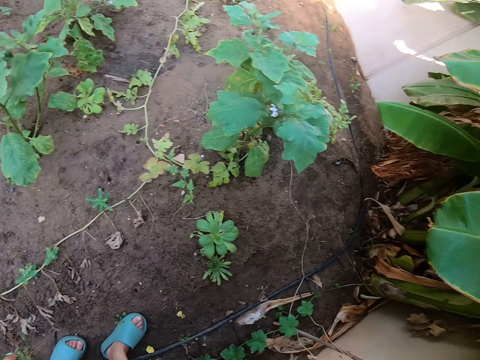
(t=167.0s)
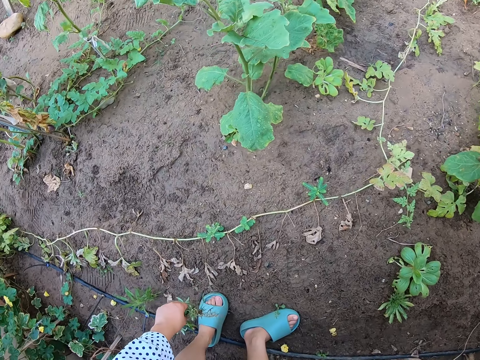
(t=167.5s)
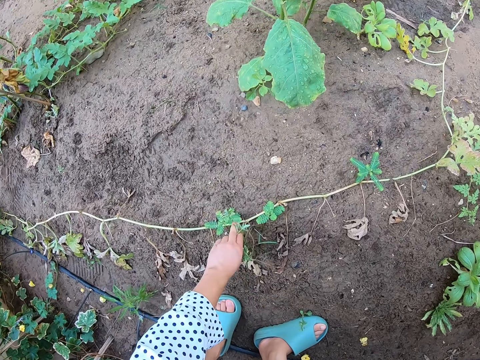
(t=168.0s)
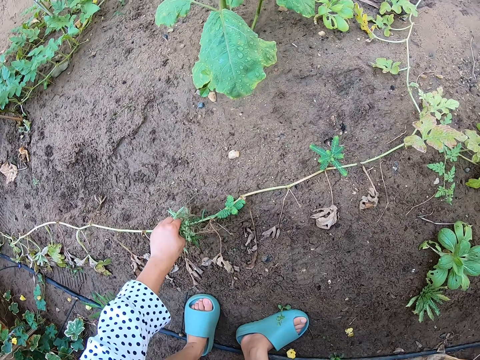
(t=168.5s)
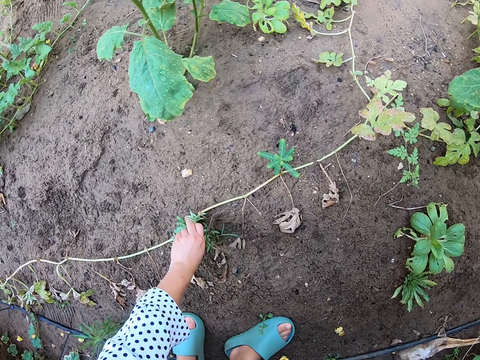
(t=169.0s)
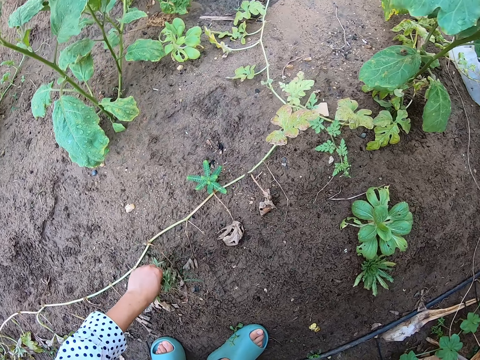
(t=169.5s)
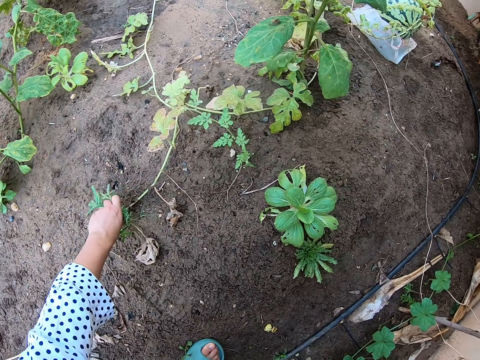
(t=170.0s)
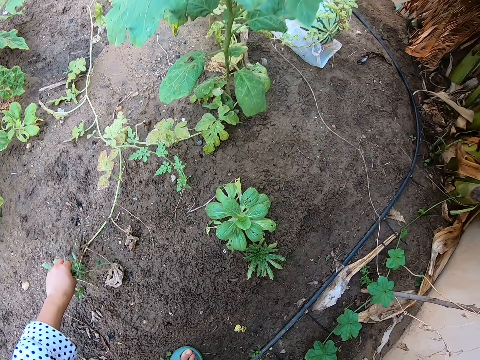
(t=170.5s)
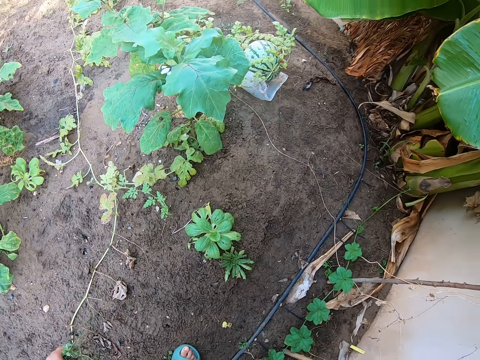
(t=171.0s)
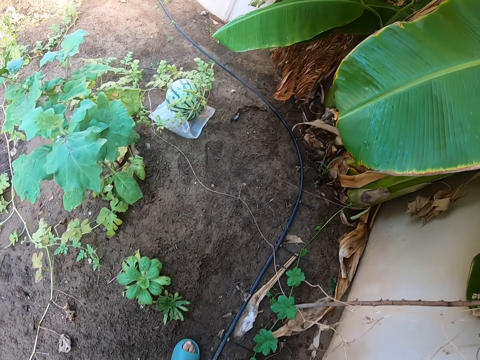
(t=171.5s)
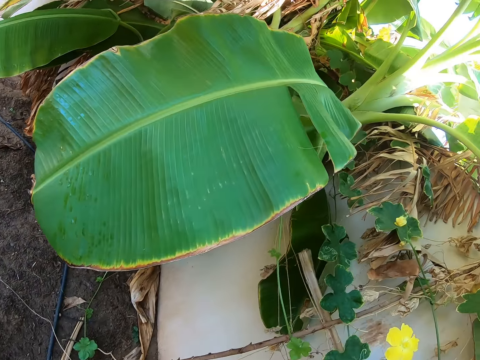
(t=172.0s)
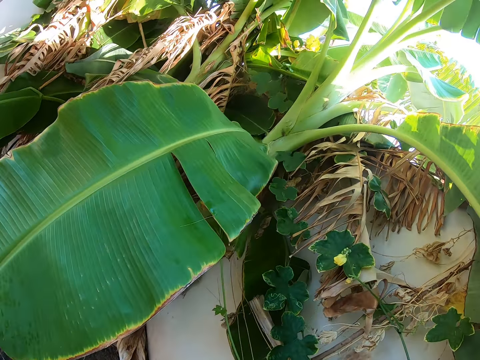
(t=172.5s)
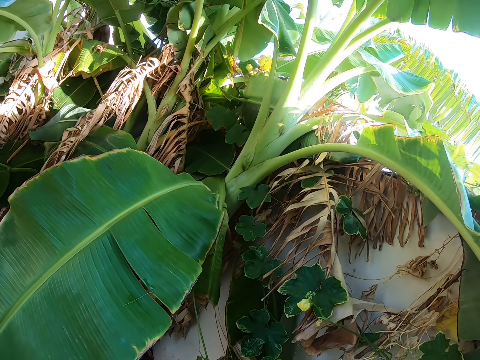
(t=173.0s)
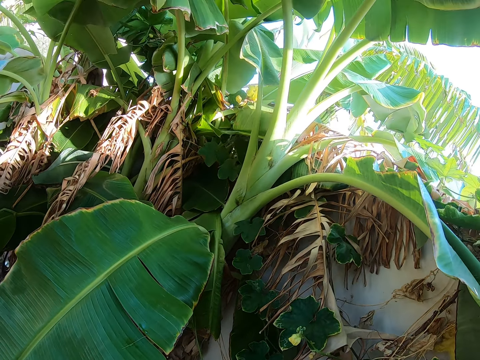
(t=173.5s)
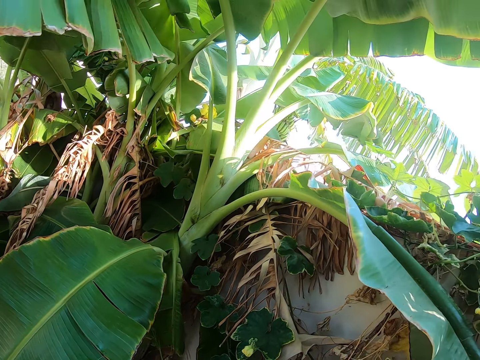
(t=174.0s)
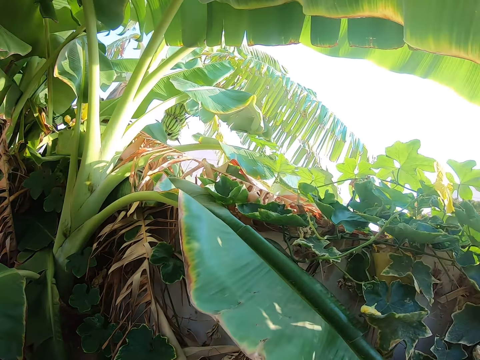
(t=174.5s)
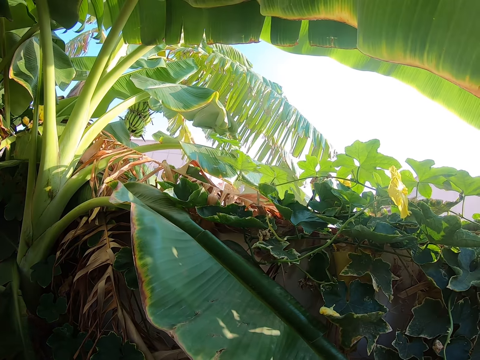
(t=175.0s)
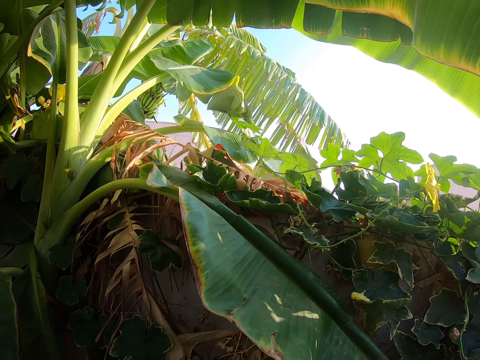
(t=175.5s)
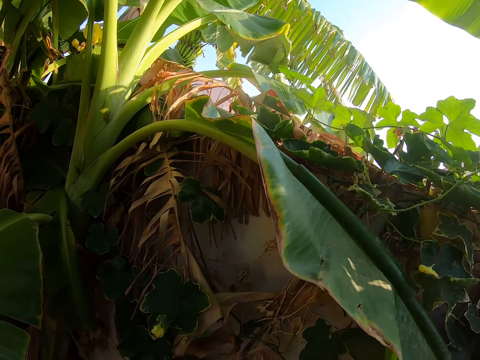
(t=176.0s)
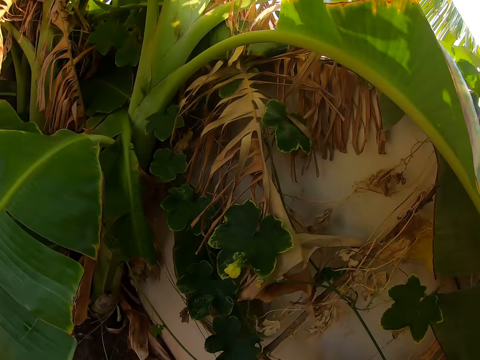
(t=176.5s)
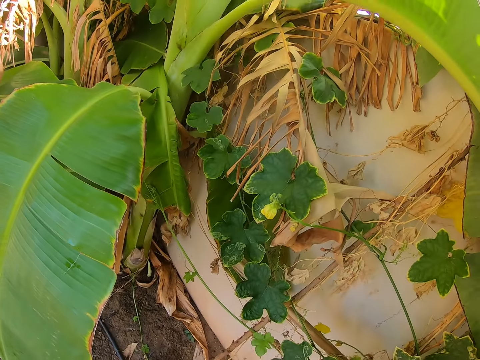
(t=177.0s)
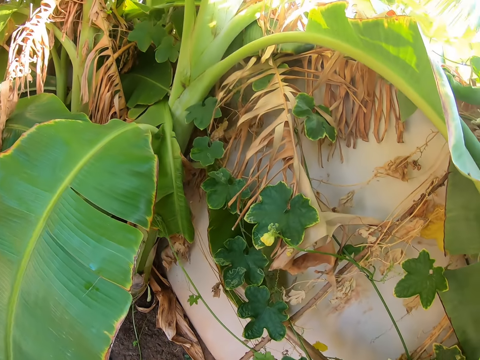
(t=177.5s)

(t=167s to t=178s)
The camera wearer picks weed in the farm. They do so repeatedly. They look at the banana leaves.

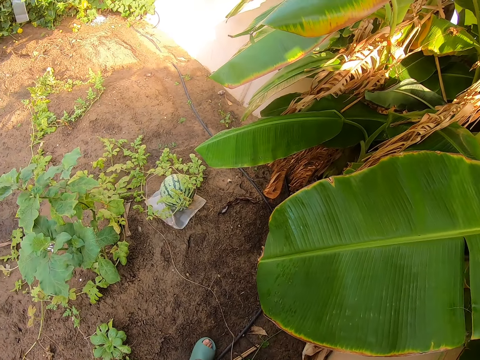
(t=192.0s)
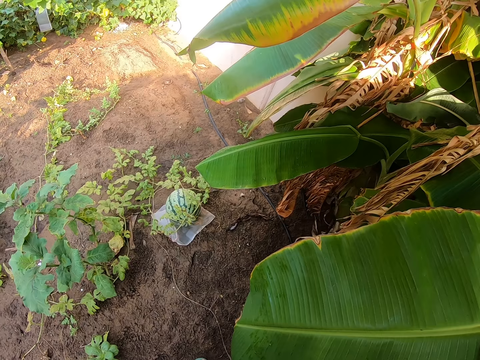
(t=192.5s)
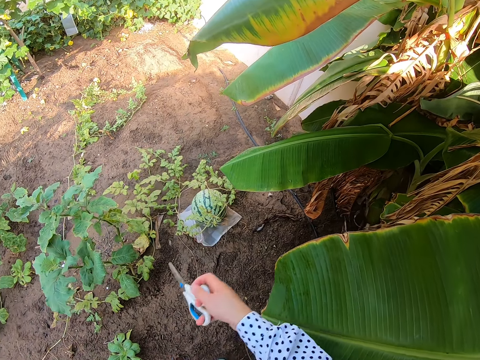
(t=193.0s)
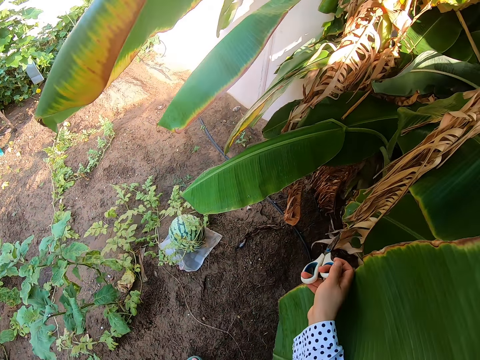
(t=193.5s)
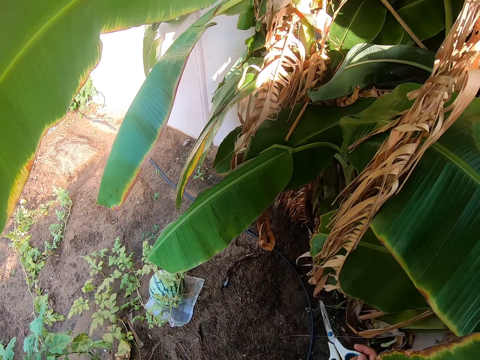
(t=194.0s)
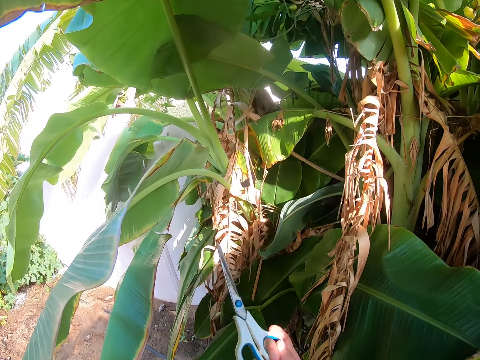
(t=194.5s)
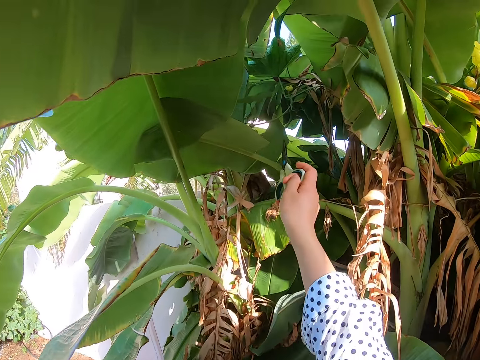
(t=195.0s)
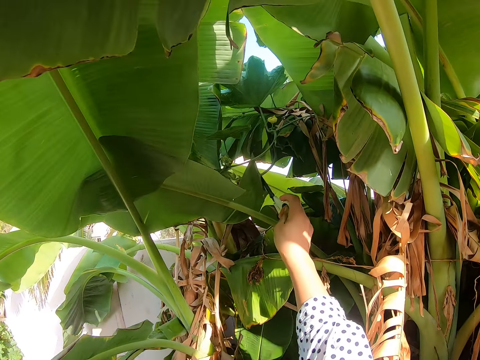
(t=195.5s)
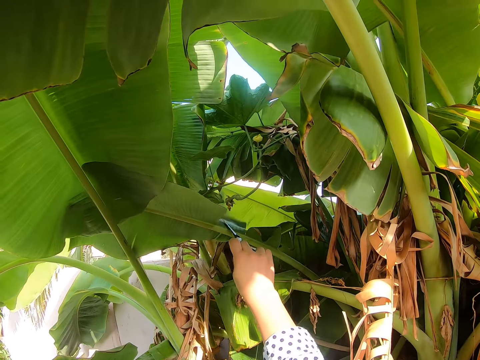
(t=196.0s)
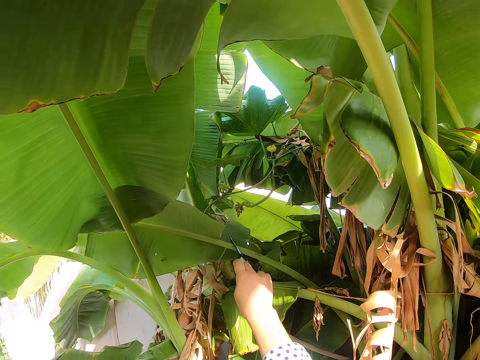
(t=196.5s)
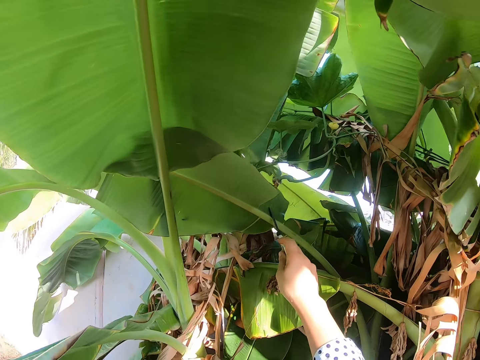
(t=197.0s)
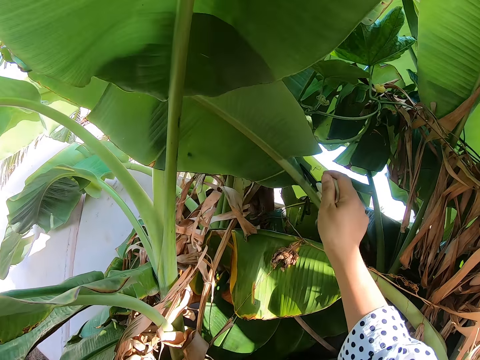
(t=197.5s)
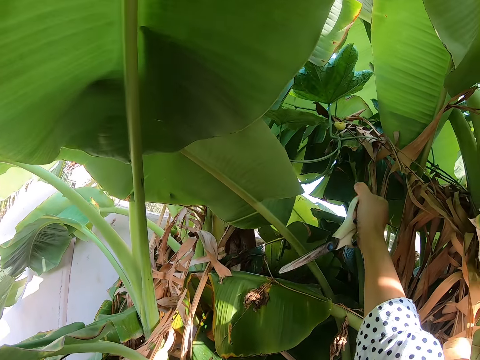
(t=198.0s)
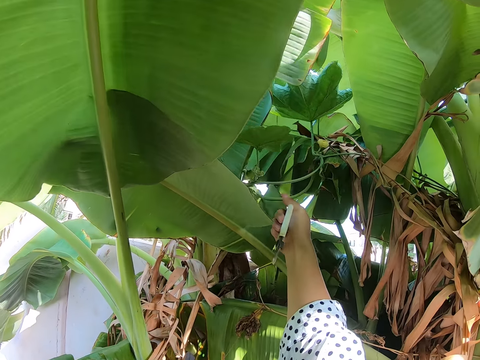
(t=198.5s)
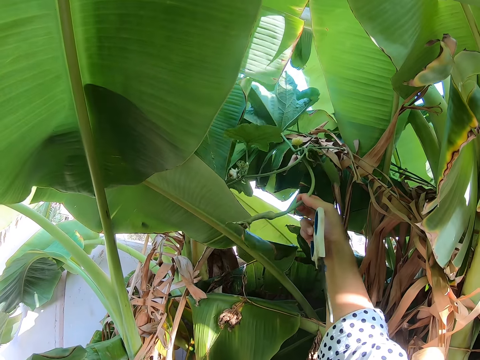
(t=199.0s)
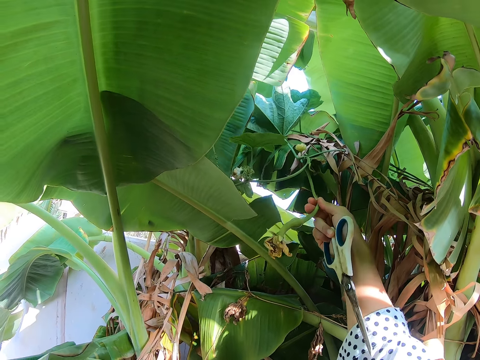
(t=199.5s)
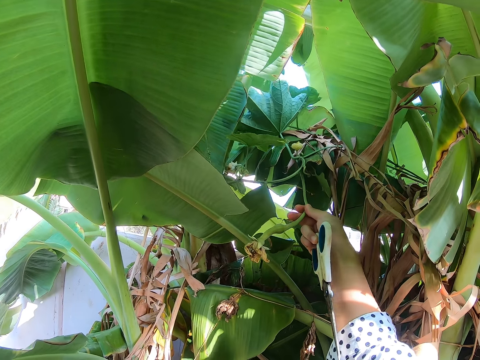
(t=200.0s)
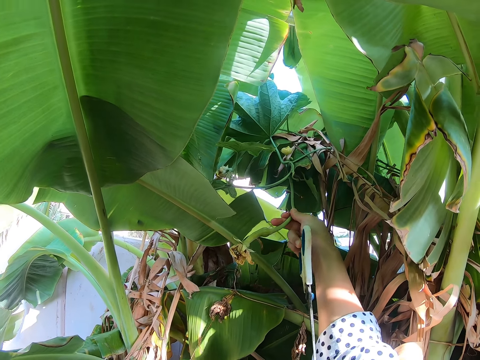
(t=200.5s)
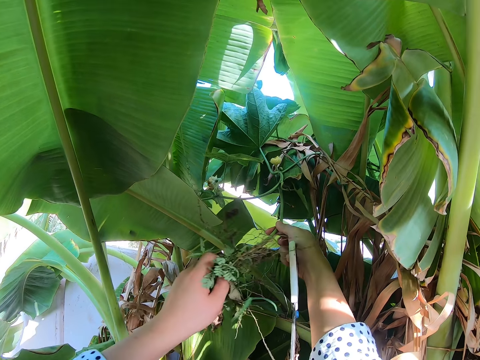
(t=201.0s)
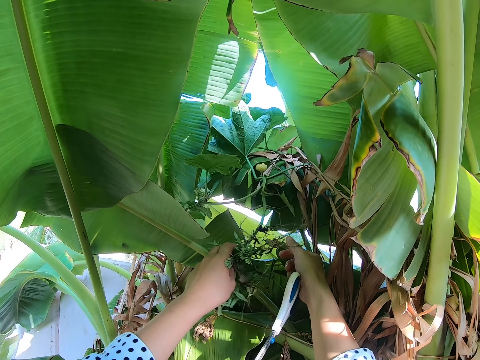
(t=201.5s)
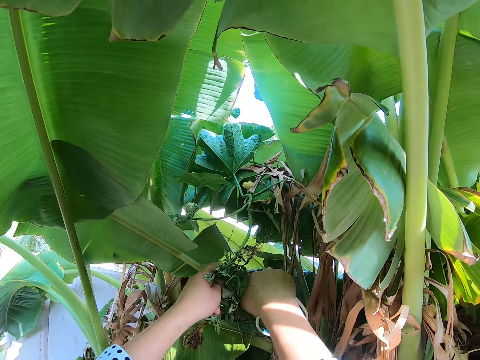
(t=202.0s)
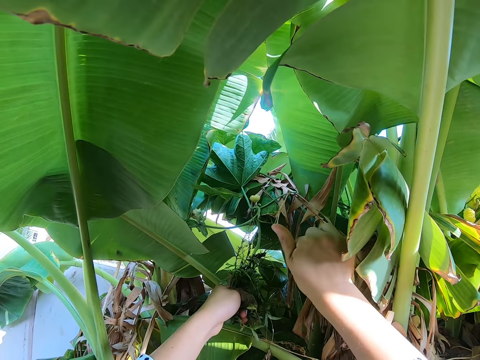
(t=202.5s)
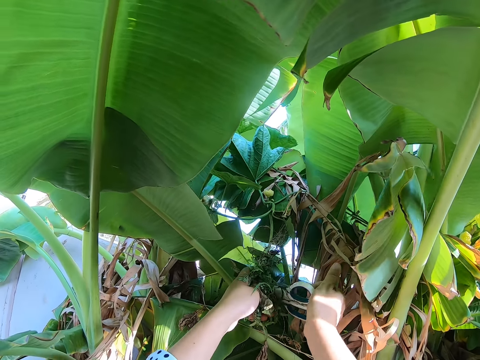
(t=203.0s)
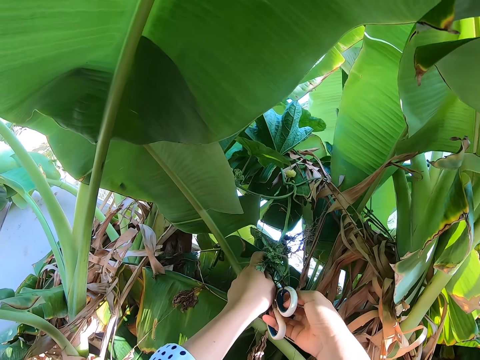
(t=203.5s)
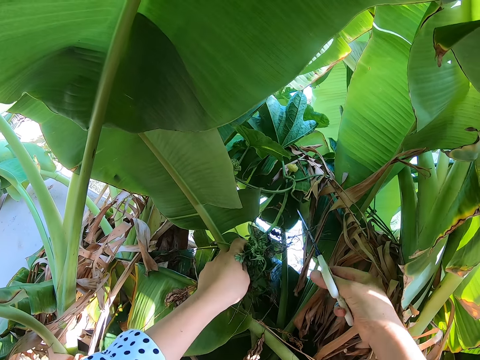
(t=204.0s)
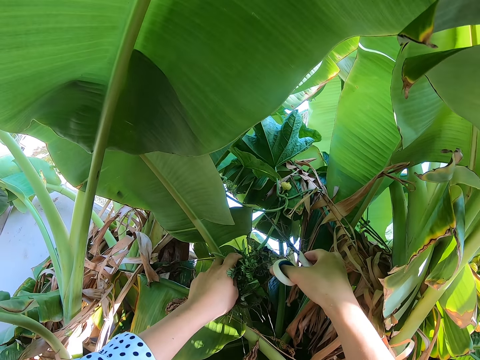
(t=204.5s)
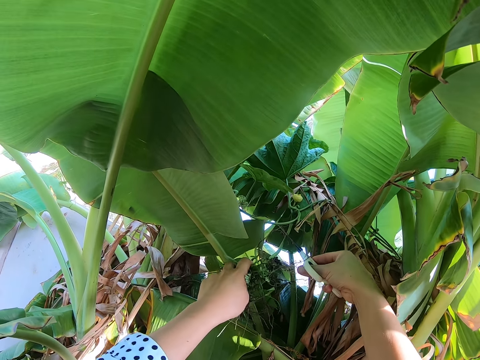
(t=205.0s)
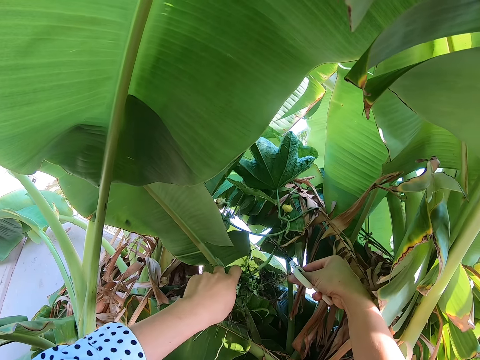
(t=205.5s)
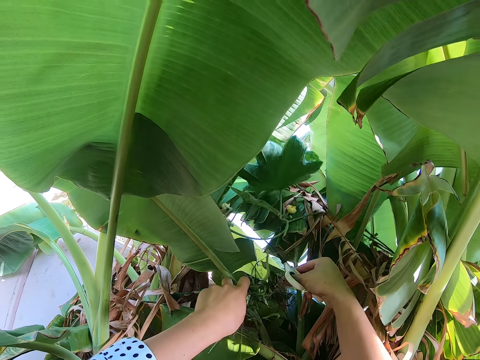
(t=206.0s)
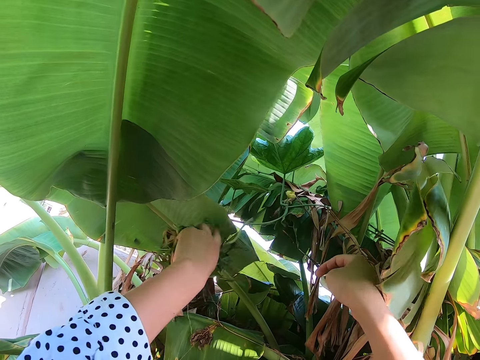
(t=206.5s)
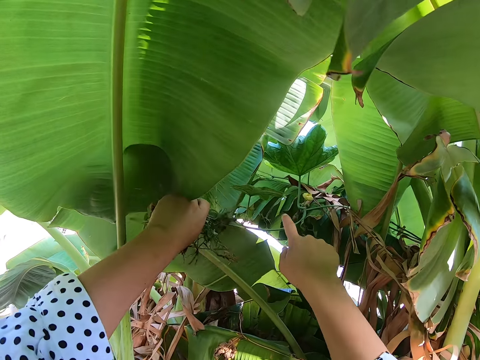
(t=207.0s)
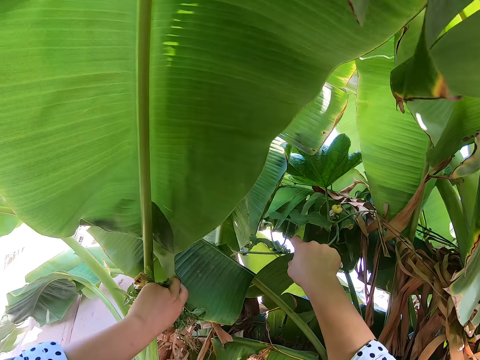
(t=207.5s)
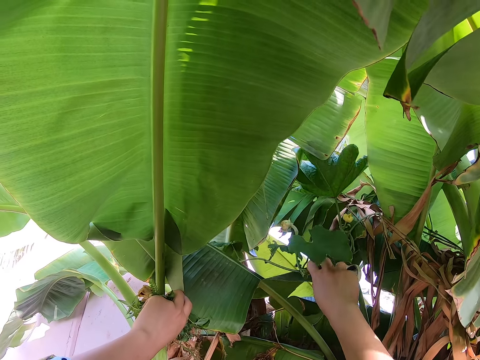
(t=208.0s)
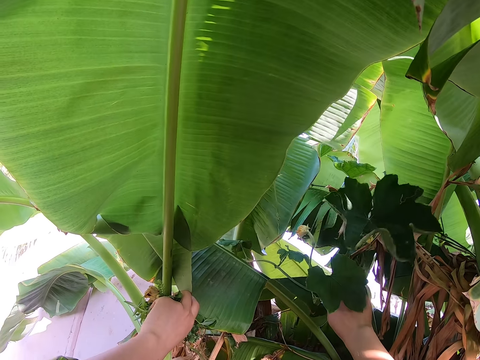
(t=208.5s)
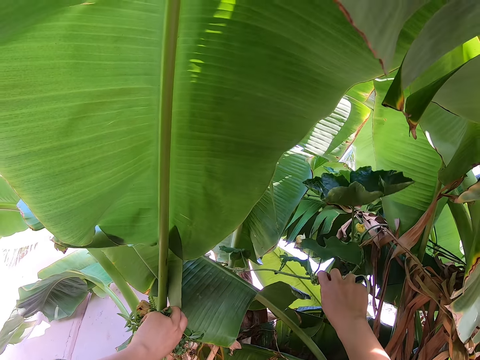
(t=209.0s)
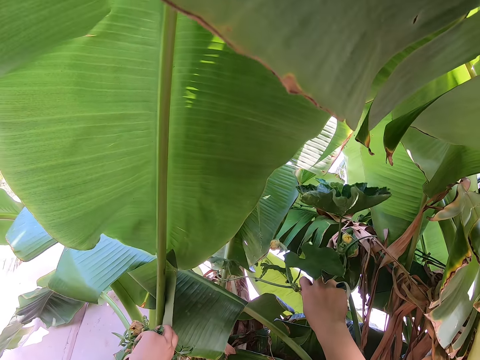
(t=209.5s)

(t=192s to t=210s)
The camera wearer holds the pair of scissors. They hold the banana leaf with the scissors. They press the leaf. They pull the plant leaf. They hold the plant leaf. They hold the pair of scissors. They cut the leaf with the scissors. They pull the leaf. They hold the plants with hands.
